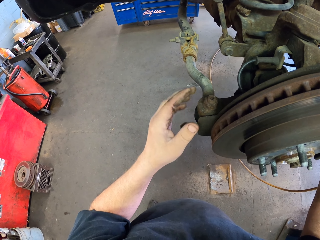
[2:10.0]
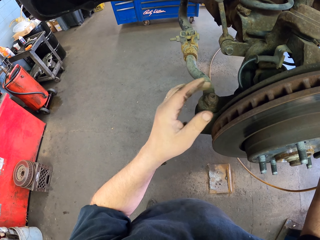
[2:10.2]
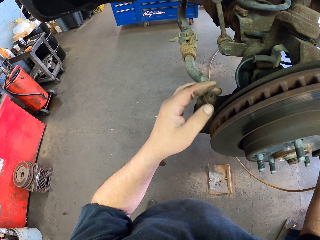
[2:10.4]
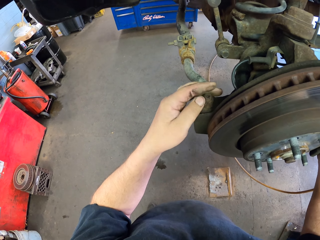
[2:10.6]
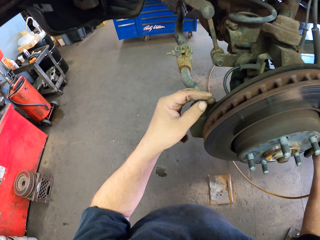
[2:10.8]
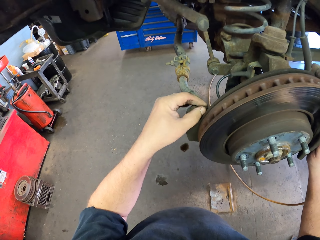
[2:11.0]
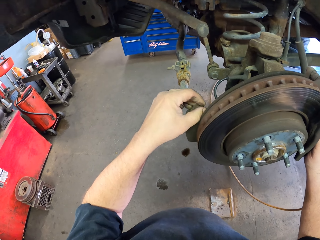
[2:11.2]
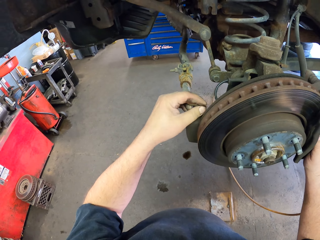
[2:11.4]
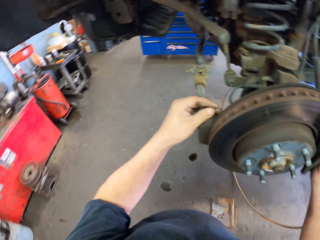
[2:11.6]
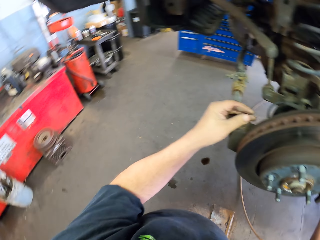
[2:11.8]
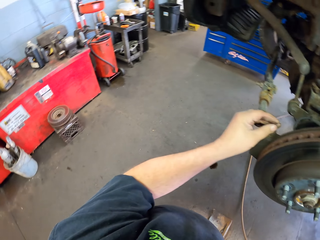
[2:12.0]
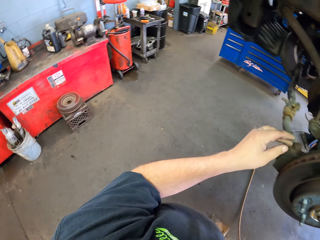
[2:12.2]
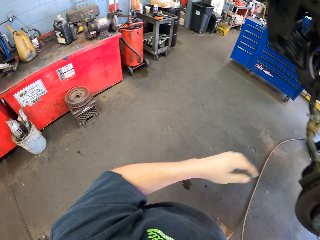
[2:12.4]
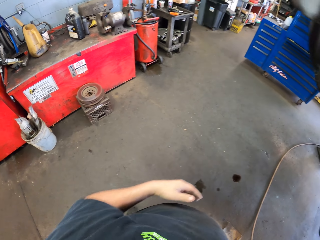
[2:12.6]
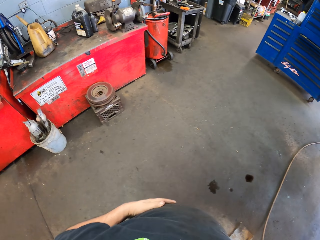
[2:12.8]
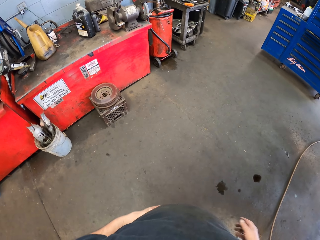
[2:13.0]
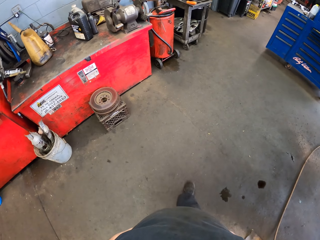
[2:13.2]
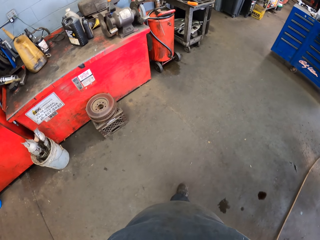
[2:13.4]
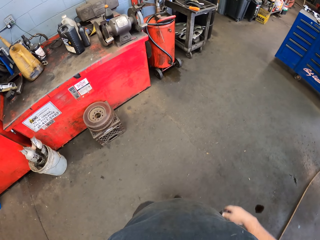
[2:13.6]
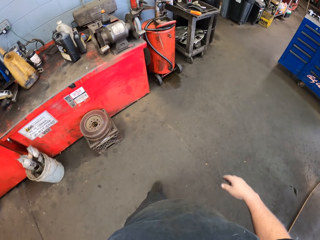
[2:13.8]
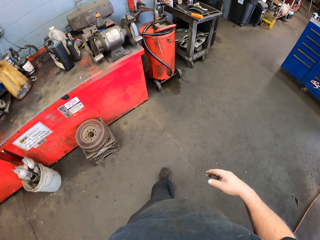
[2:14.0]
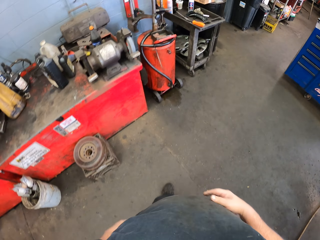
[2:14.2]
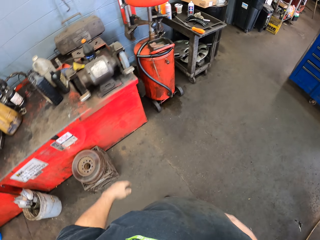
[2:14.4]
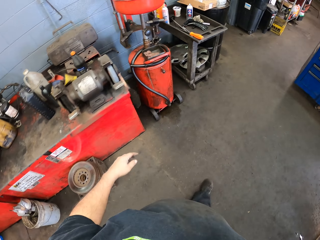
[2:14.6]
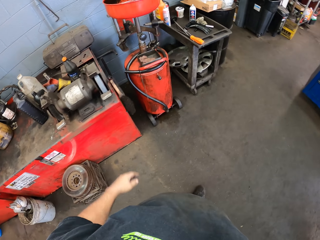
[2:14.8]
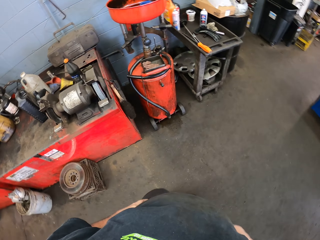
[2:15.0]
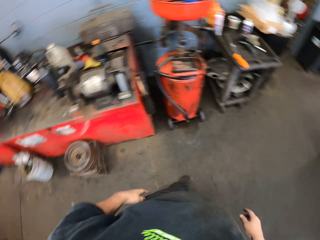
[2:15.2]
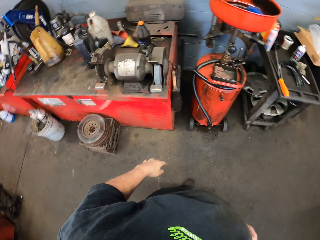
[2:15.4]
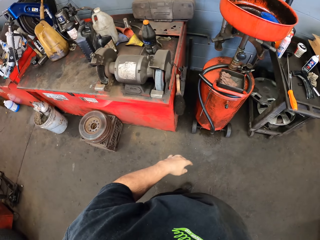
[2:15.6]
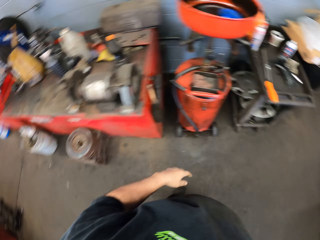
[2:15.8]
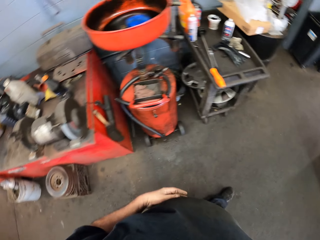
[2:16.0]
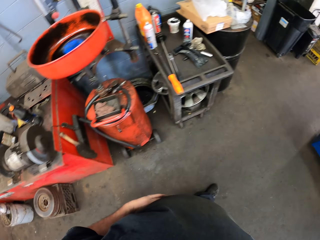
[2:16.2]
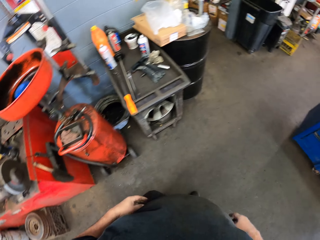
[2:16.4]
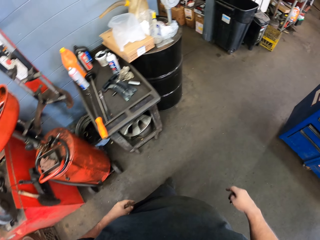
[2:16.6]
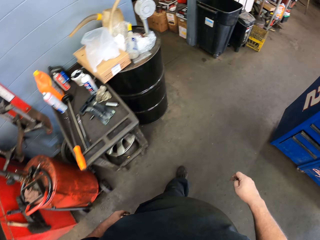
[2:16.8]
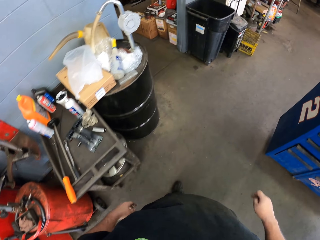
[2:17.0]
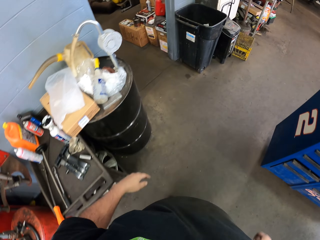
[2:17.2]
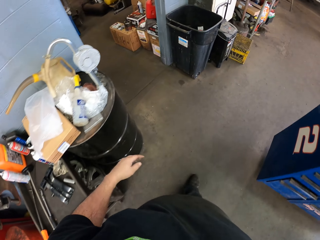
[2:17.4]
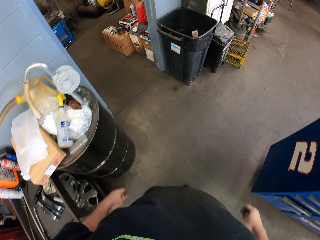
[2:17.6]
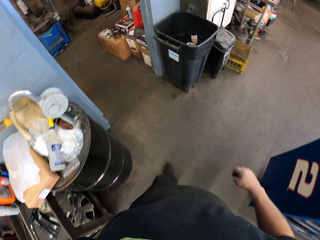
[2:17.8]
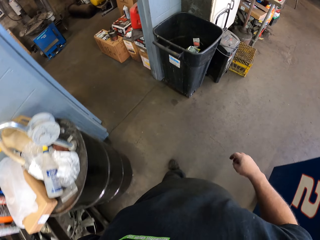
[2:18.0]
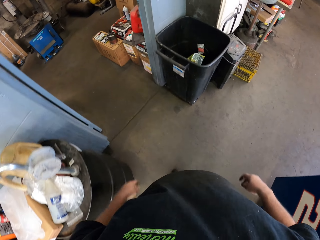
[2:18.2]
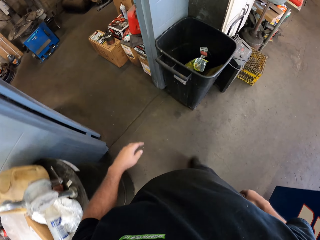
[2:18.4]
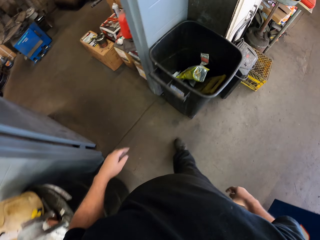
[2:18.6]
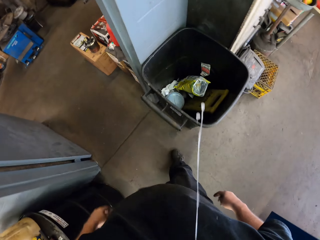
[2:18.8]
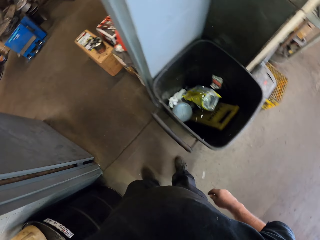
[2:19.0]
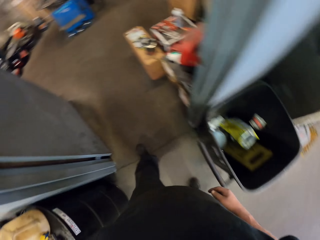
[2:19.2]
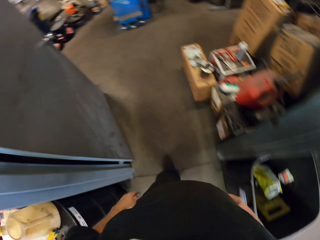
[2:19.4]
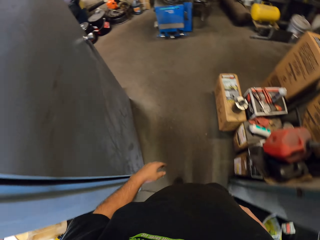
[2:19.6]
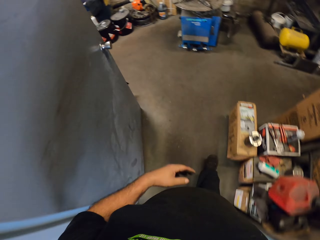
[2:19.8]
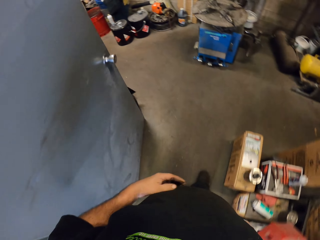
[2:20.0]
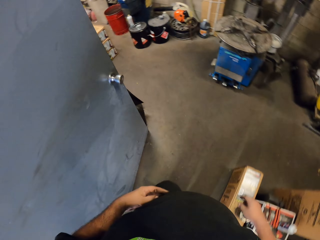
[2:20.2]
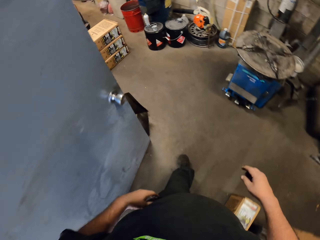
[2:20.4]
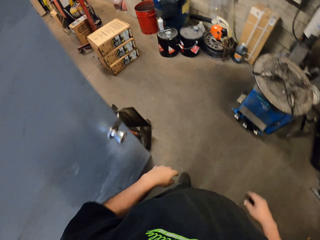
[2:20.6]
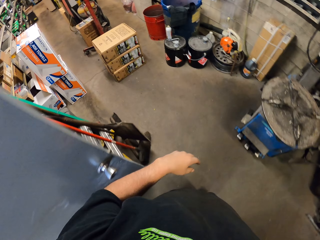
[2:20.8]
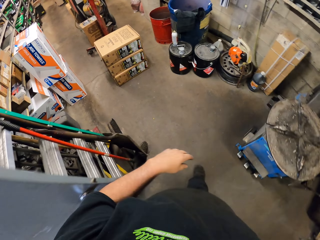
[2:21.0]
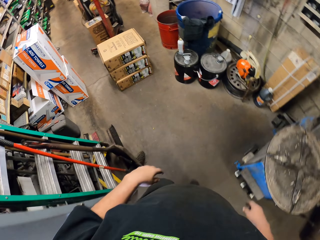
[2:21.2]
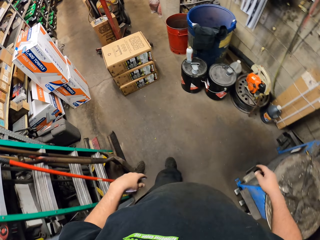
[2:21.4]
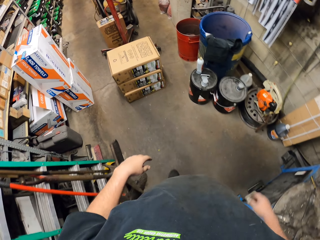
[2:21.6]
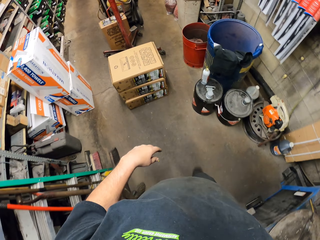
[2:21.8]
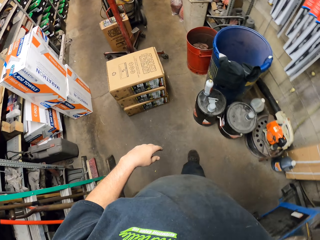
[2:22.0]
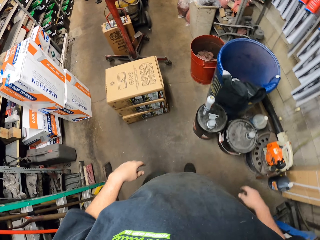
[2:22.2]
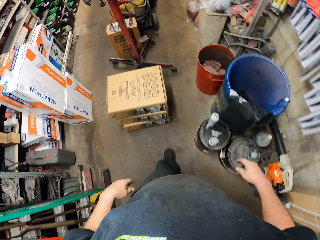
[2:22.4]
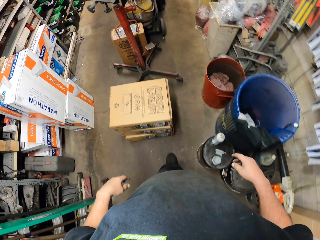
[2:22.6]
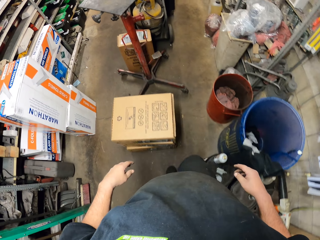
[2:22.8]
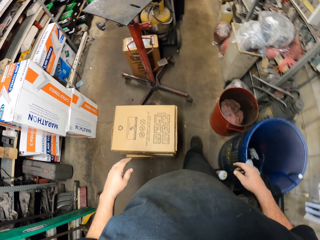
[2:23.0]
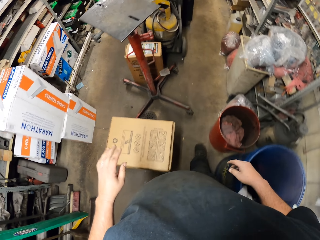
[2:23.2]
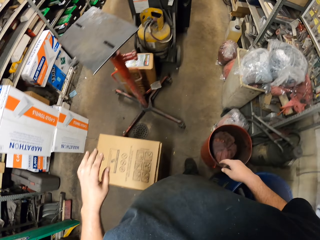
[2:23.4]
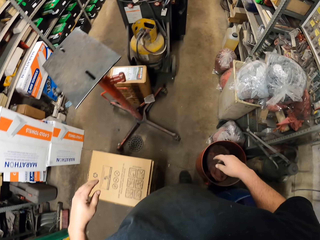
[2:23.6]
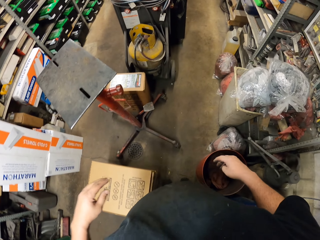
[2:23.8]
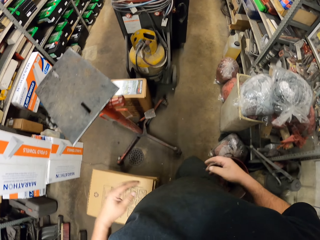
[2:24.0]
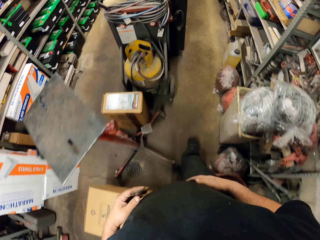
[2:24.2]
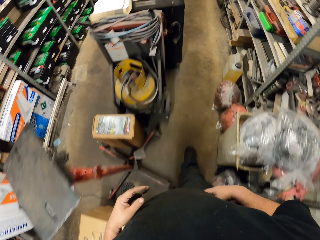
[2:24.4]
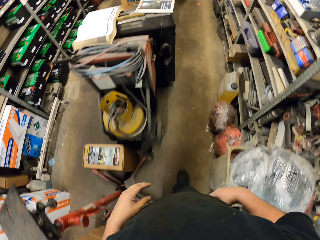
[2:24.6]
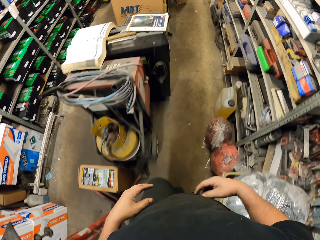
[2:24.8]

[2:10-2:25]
The camera wearer holds the brake shoe. They walk in the workshop. They spit saliva in the bin. They turn around. They walk in the workshop.

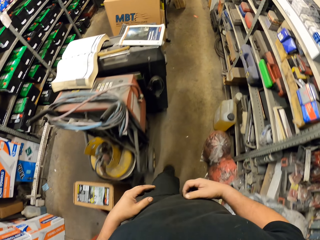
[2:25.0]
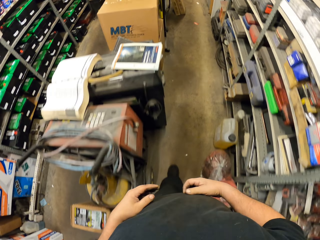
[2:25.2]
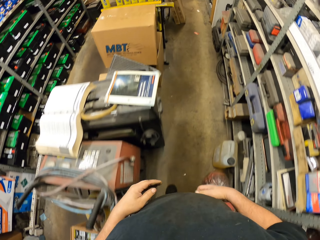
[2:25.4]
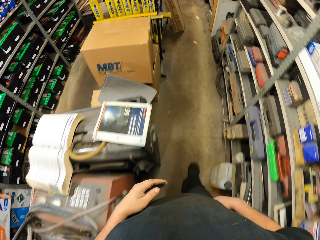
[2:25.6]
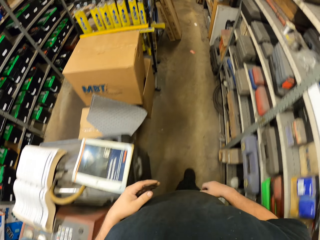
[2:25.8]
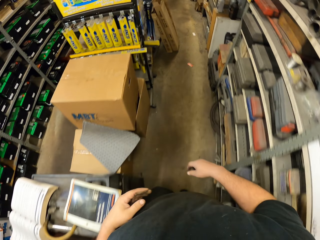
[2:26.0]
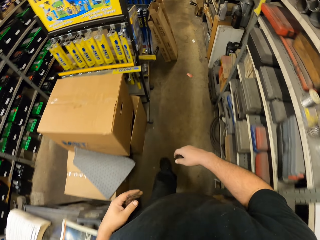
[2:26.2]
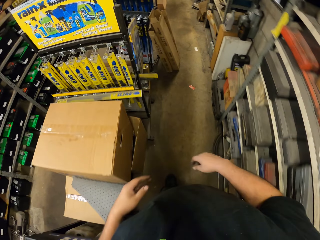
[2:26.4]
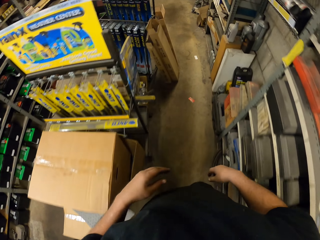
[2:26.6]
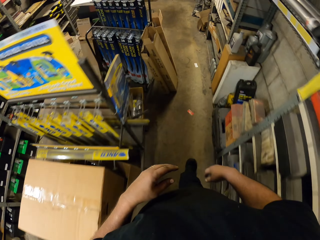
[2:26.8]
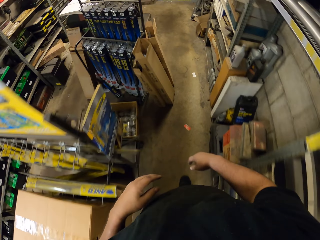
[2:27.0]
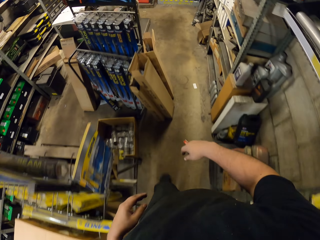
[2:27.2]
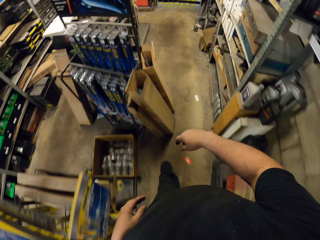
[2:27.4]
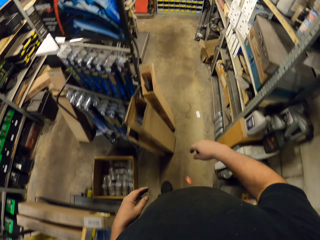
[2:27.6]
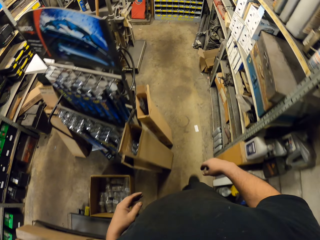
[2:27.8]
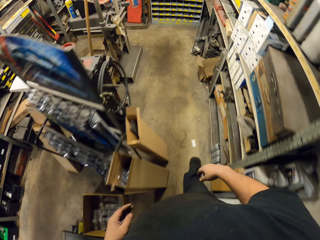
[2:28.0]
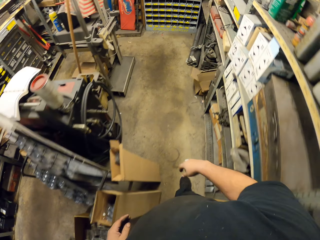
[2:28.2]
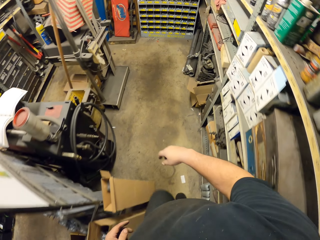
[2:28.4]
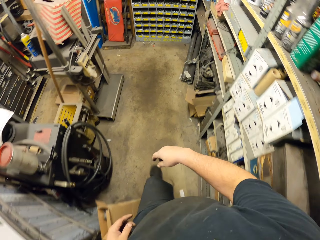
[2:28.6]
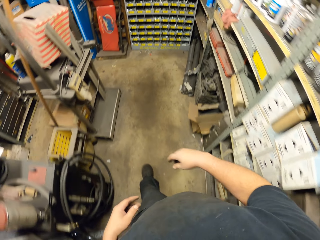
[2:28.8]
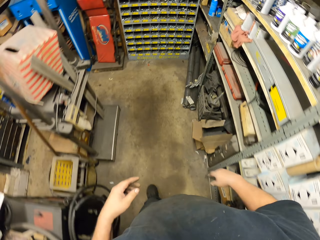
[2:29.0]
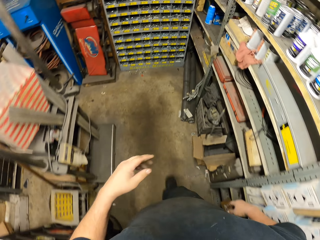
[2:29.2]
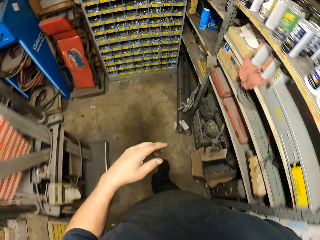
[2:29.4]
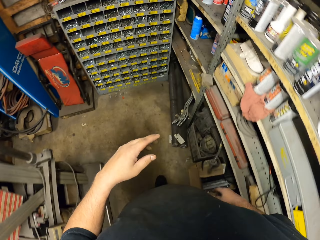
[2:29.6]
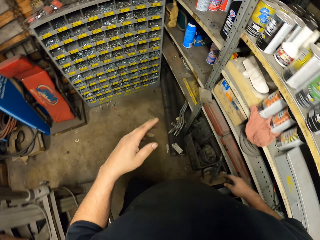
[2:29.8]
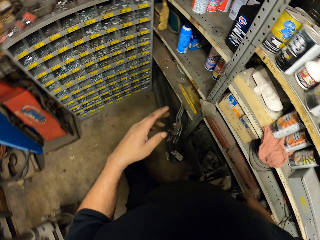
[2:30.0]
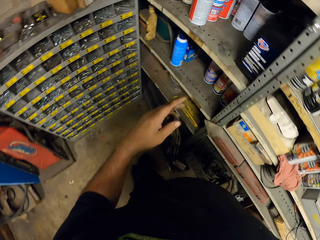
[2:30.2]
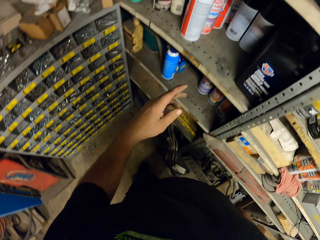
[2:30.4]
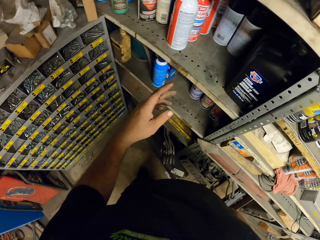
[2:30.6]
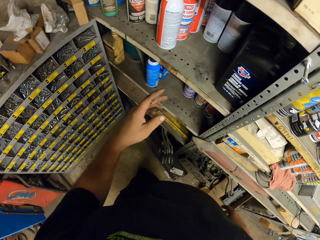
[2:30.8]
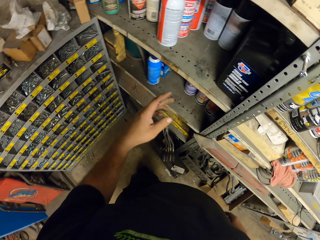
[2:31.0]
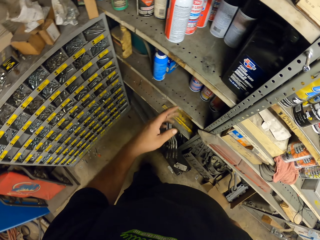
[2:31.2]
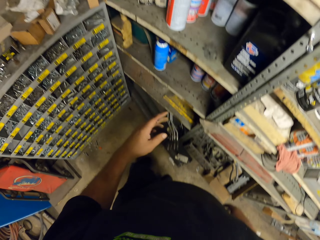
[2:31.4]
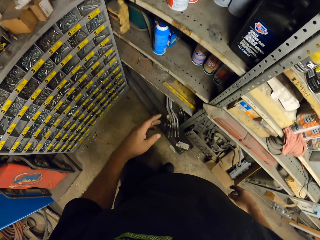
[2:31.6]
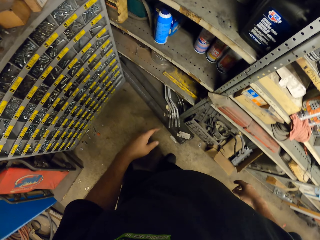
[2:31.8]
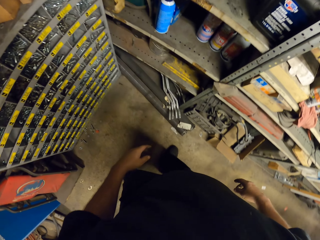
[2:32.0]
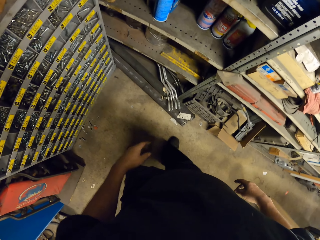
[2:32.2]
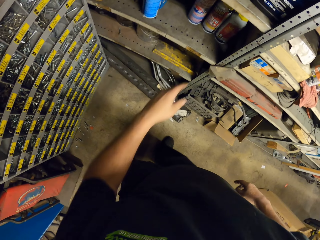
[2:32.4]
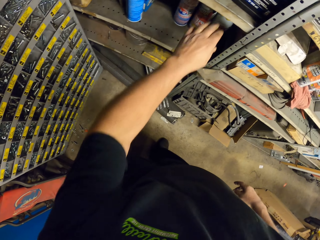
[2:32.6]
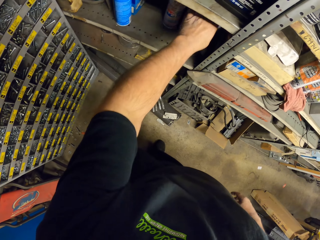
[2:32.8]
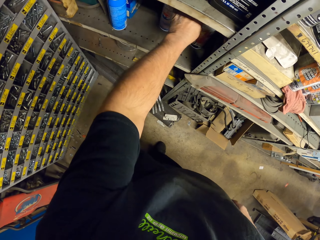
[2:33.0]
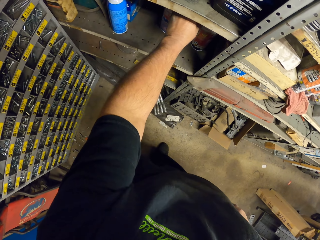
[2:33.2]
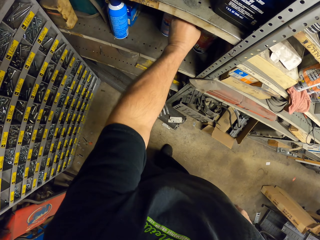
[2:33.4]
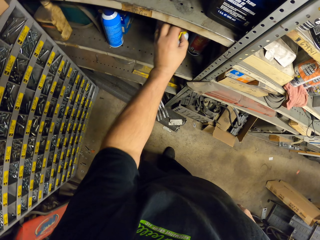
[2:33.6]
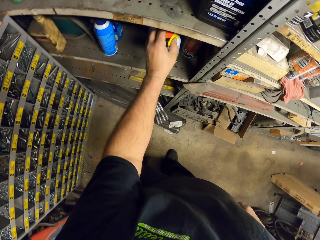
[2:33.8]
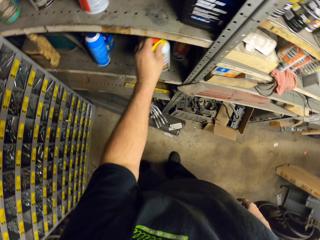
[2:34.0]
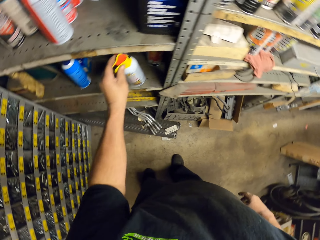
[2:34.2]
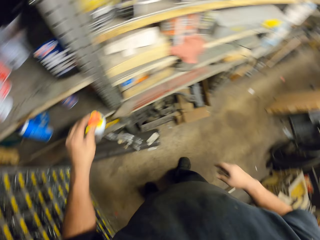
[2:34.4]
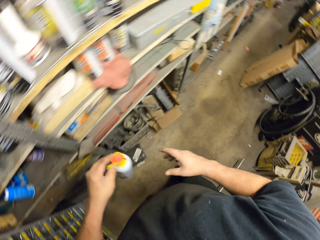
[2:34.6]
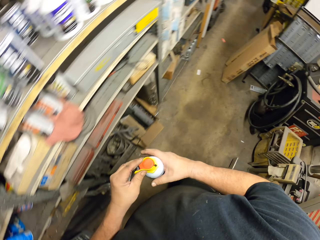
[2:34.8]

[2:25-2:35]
The camera wearer picks up the brake caliper paint spray.
